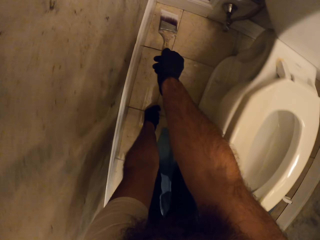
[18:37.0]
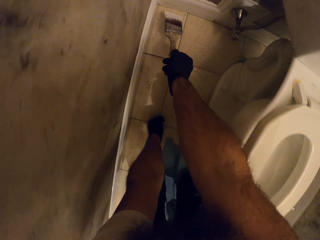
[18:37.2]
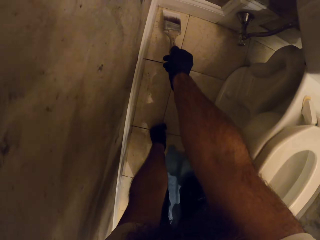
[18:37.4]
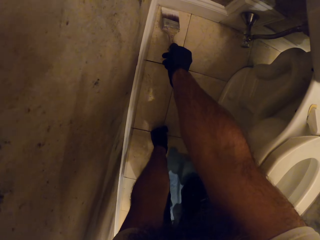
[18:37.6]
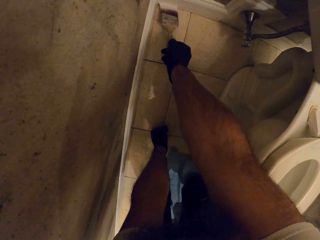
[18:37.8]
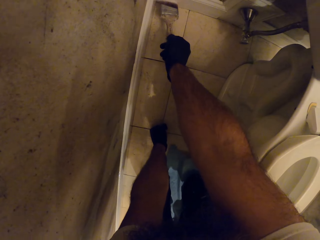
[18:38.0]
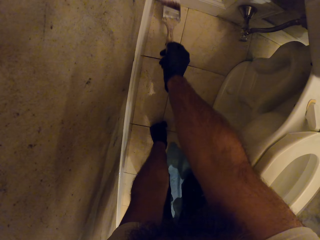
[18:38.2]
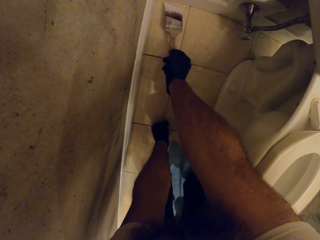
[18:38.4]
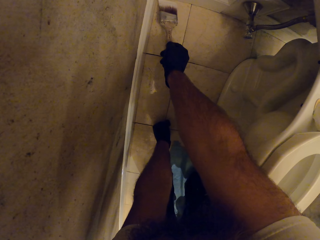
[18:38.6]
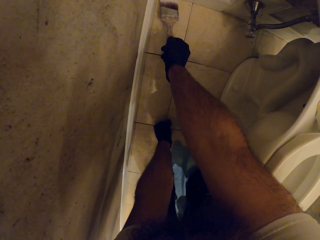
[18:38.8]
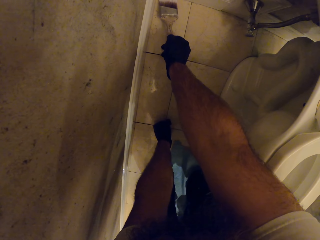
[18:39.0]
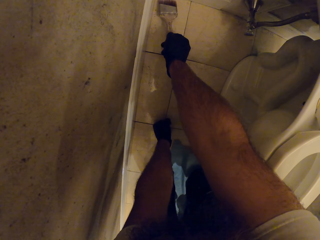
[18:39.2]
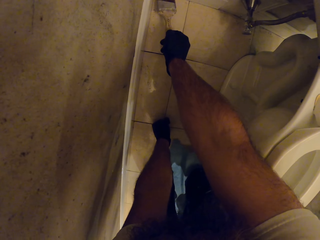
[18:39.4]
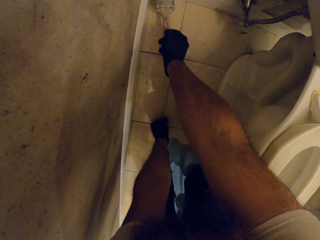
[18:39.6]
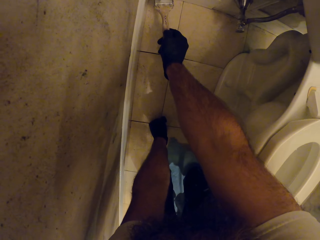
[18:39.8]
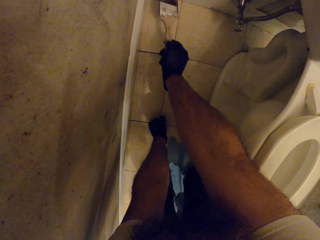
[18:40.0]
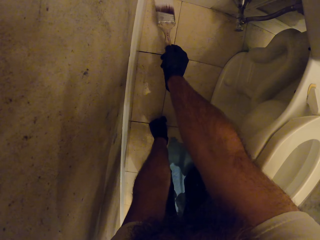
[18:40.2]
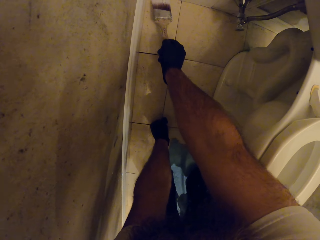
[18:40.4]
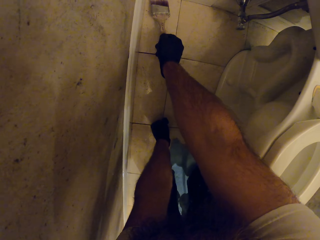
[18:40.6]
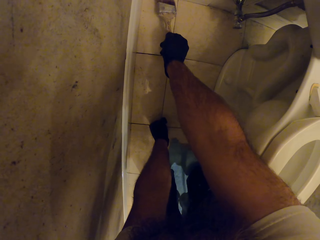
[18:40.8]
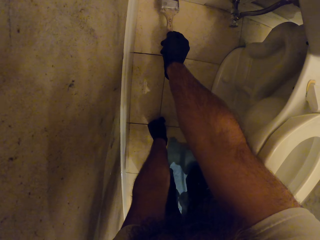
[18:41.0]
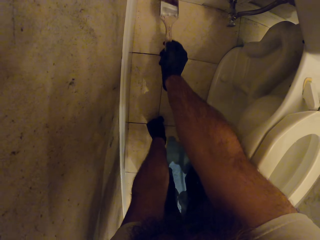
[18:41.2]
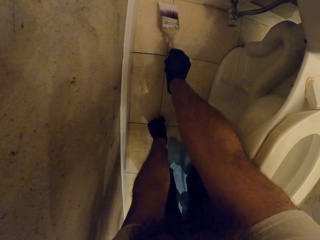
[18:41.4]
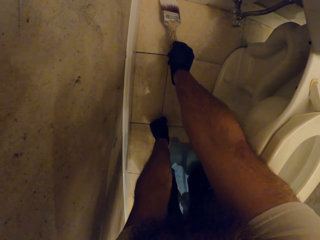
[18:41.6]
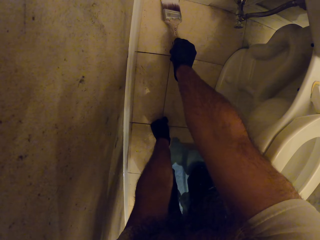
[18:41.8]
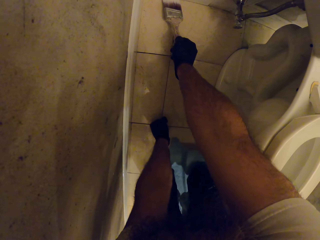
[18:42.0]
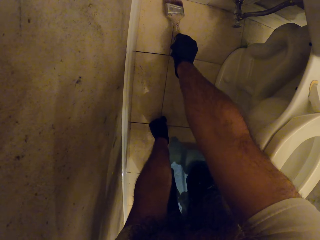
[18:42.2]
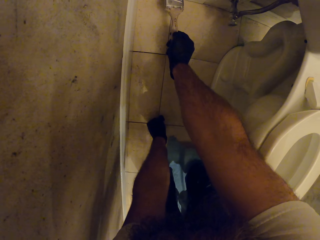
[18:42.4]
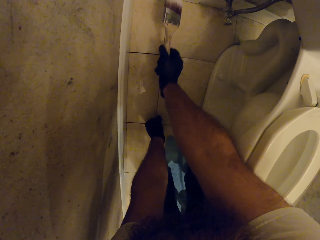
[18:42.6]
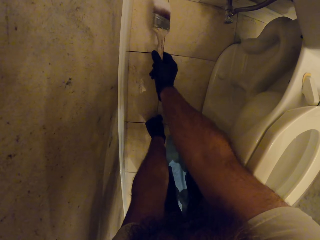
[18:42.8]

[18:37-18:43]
The camera wearer paints the bathroom skirting board with the paintbrush in his right hand.

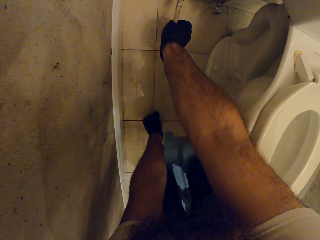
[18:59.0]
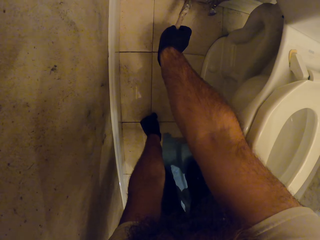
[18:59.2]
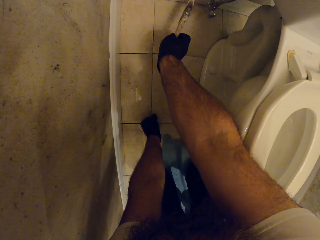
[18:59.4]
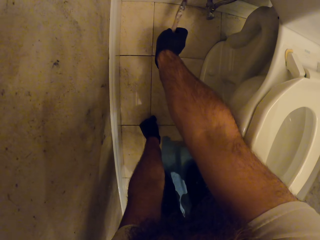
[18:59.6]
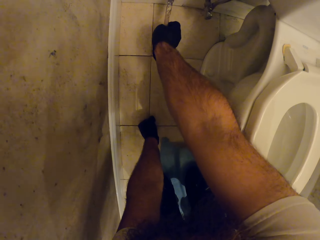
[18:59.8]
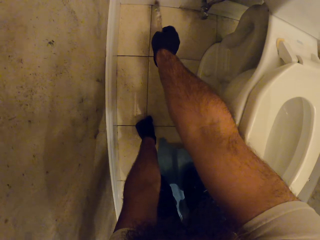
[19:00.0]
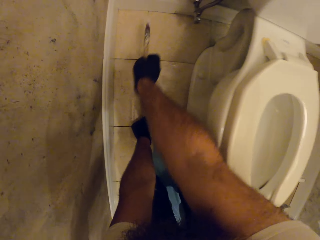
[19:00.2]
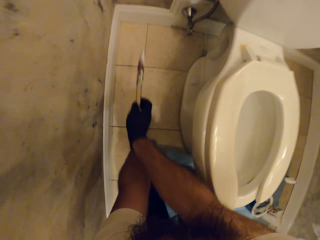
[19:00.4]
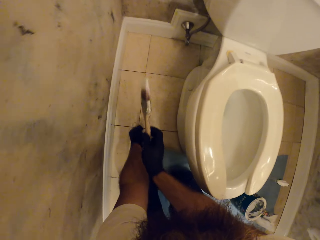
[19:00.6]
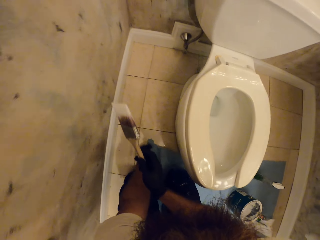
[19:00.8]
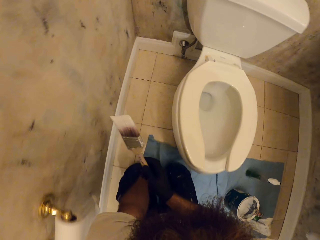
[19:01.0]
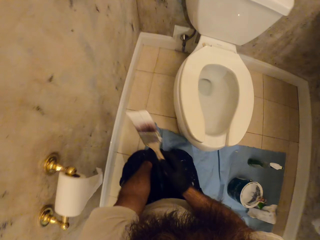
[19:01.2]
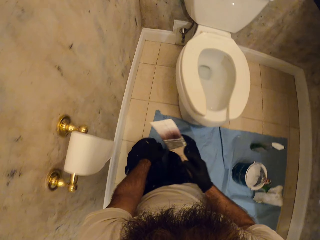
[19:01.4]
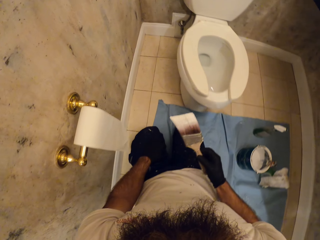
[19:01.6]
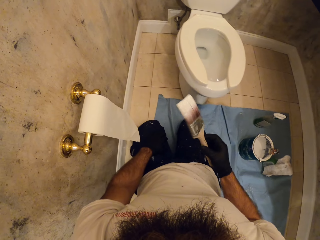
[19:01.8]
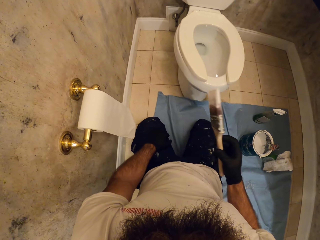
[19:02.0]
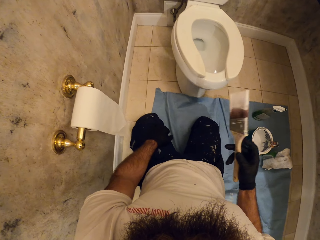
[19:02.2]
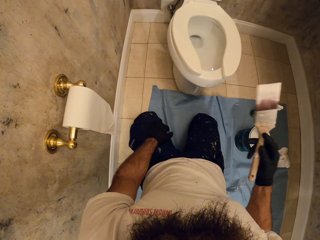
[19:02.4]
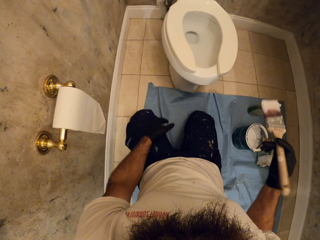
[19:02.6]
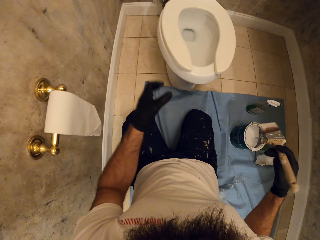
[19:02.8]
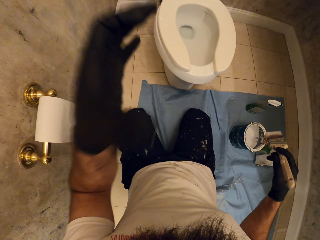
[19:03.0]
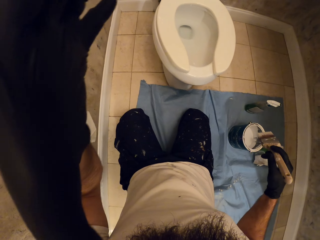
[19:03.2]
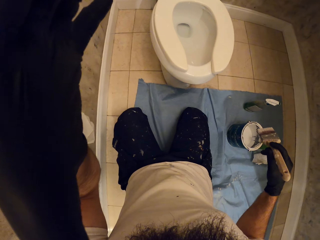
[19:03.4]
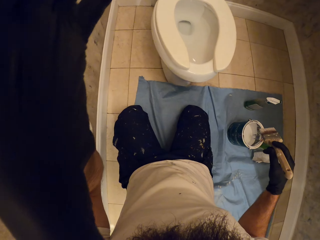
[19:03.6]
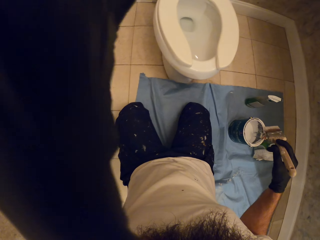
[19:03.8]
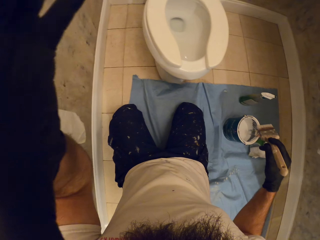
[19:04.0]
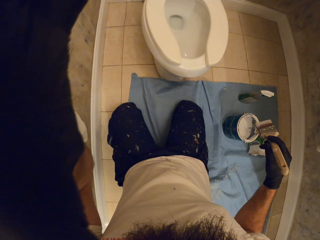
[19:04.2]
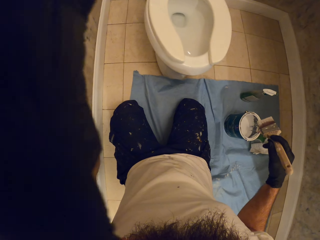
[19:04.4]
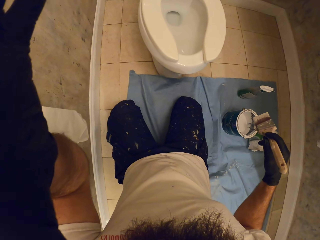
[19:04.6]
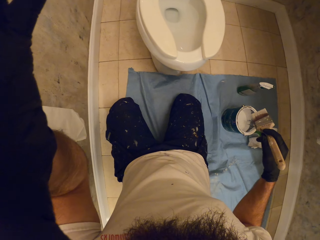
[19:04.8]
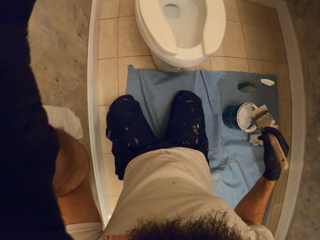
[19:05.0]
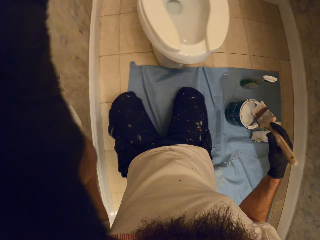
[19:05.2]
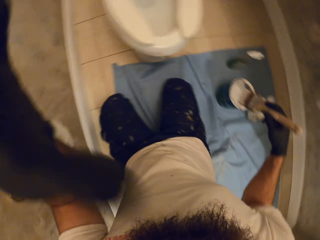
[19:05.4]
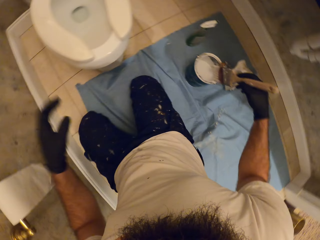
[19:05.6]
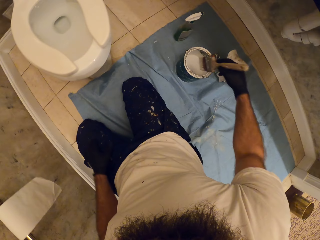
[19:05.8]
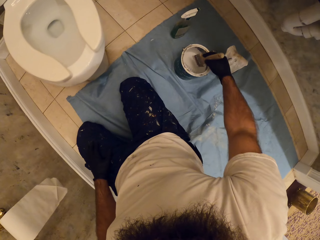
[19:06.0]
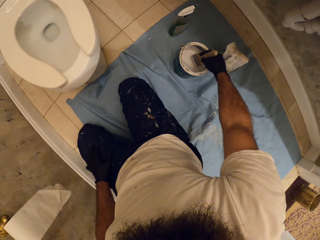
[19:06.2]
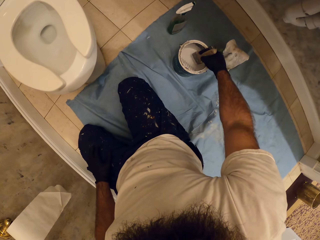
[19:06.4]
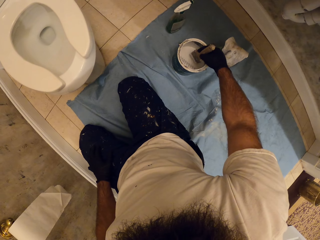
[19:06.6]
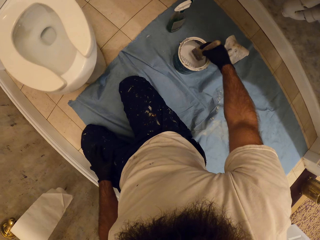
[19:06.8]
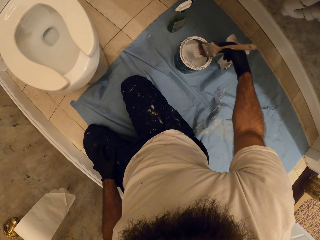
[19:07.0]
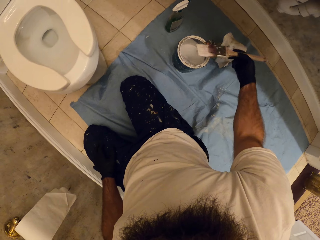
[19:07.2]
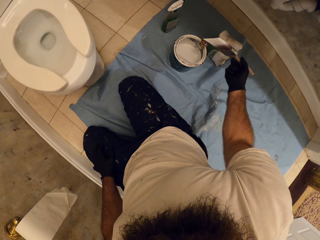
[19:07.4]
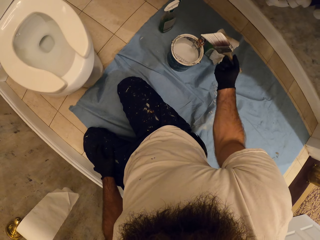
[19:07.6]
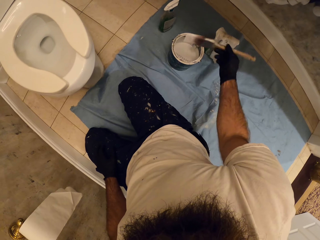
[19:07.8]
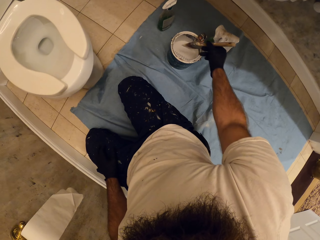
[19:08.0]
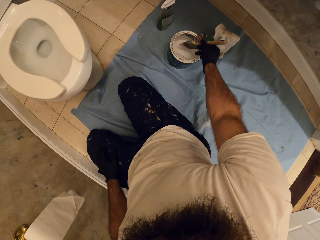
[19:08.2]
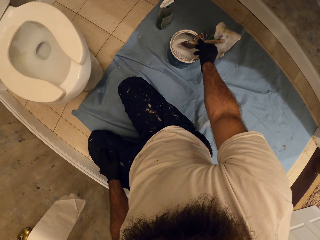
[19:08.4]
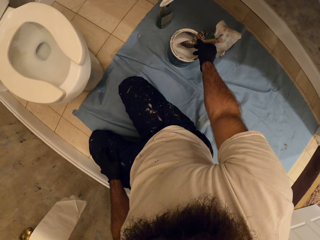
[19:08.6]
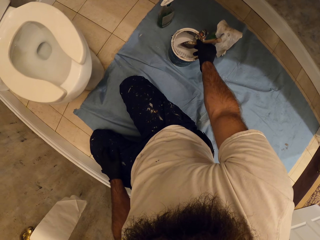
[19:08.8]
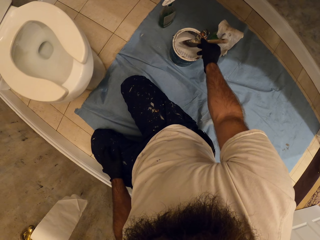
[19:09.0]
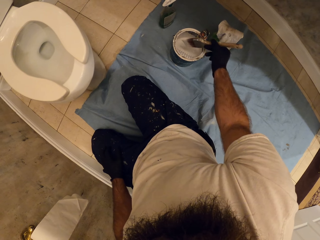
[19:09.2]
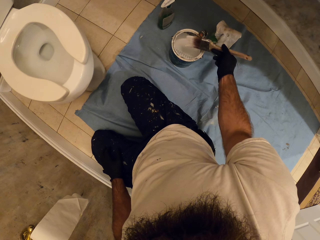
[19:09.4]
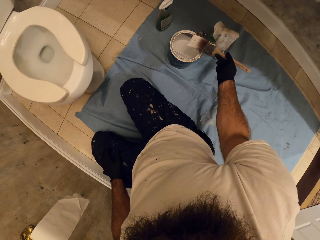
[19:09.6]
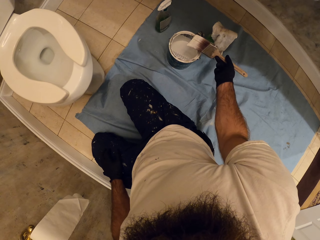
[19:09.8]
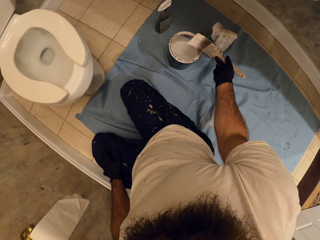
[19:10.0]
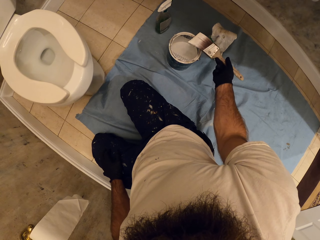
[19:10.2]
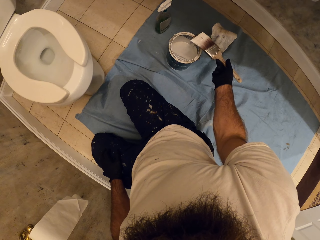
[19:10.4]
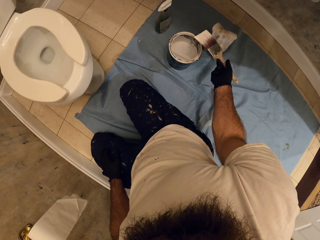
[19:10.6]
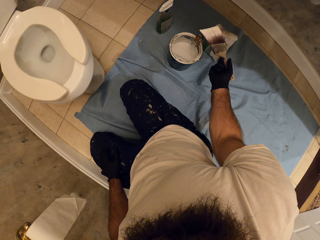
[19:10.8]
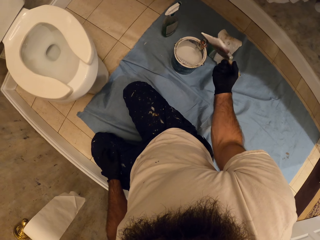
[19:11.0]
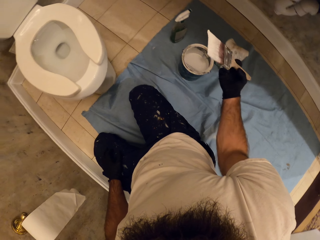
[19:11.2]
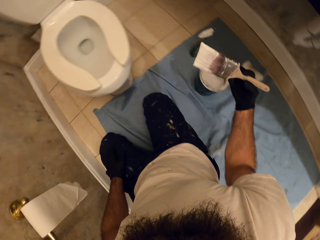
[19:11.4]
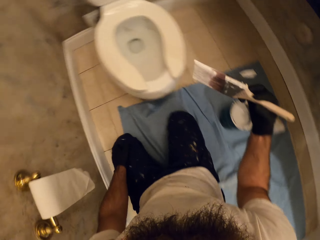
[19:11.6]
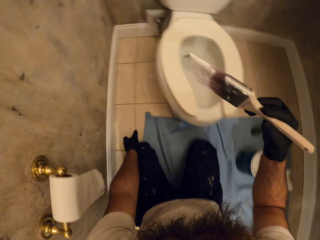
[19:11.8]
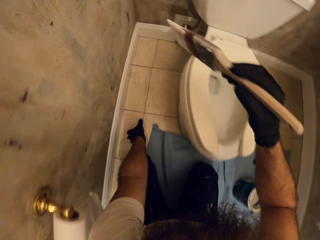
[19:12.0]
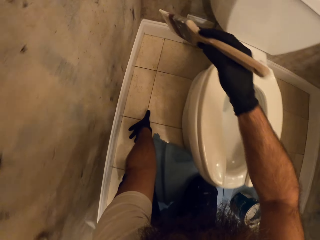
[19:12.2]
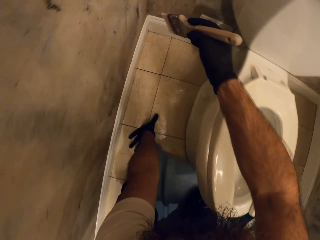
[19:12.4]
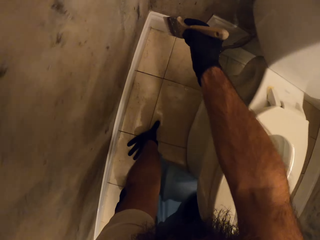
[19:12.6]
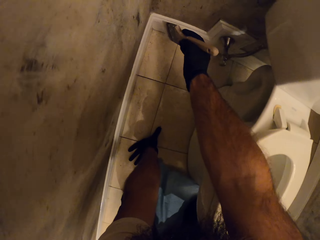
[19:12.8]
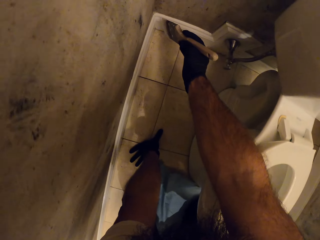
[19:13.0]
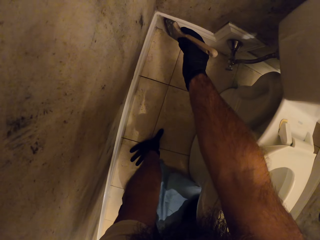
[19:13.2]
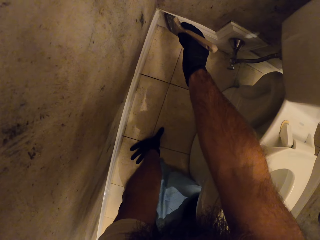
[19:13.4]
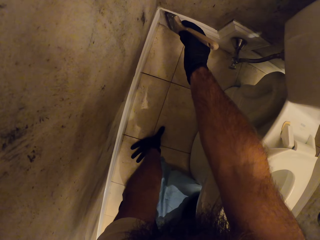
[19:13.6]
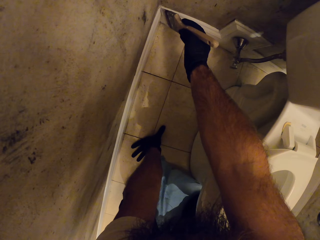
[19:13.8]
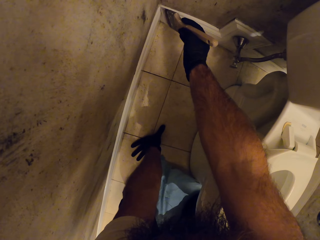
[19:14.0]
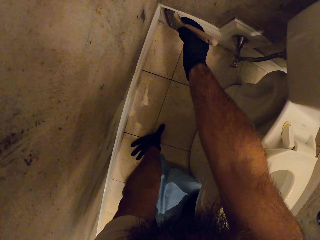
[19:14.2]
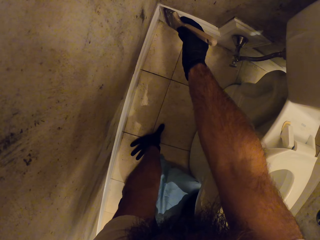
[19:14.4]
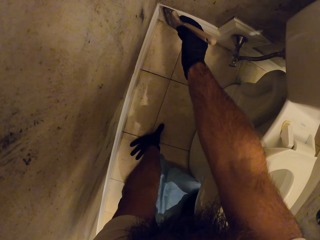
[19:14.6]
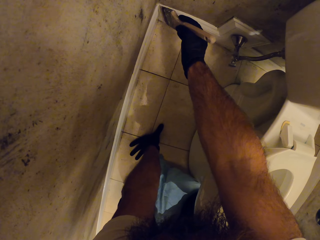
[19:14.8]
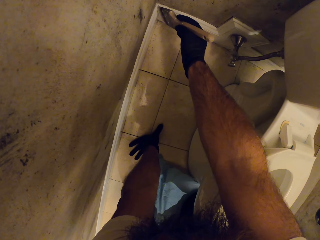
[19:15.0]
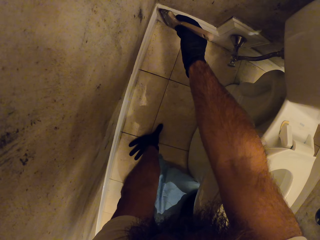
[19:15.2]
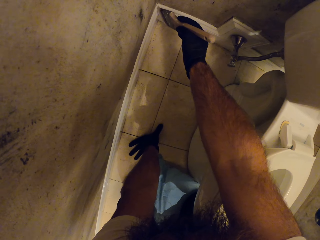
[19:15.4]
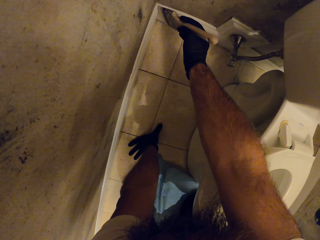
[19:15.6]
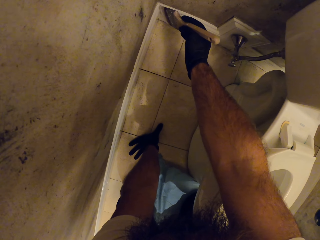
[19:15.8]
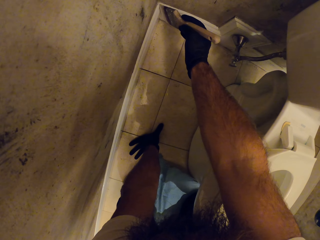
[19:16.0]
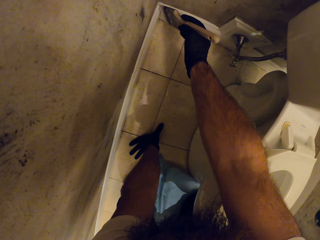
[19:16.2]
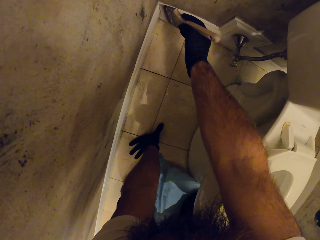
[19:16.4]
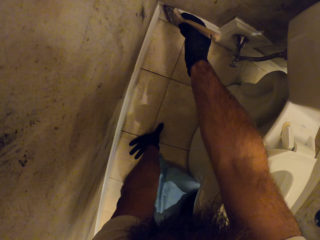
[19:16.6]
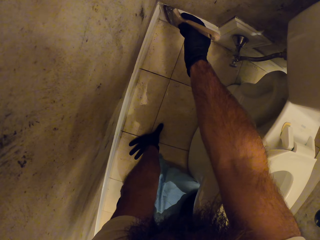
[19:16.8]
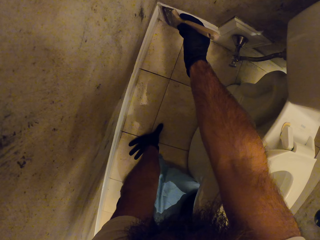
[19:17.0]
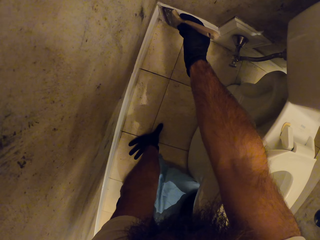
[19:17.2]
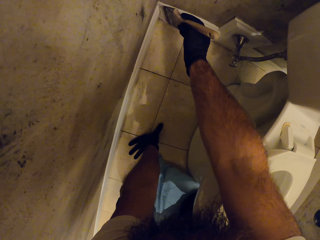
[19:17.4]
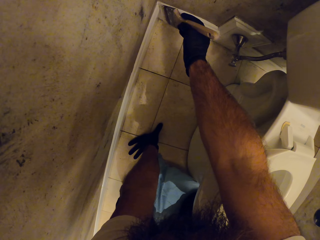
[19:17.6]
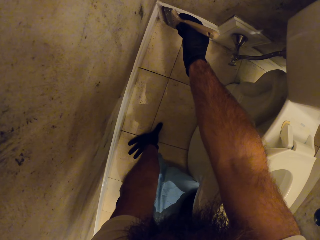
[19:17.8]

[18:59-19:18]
The camera wearer lifts the brush. He adjusts the camera on his head with his left hand. He scoops paint from the paint can with the paintbrush in his right hand. He puts the brush in the paint. He lifts the brush. He paints the bathroom skirting board with the paintbrush in his right hand.
